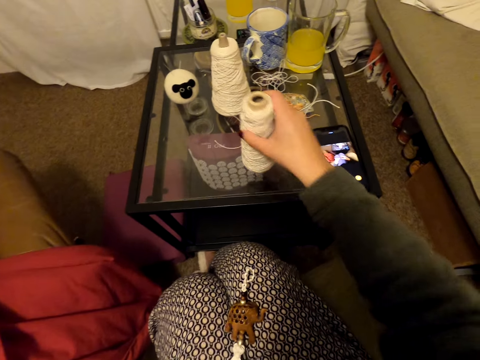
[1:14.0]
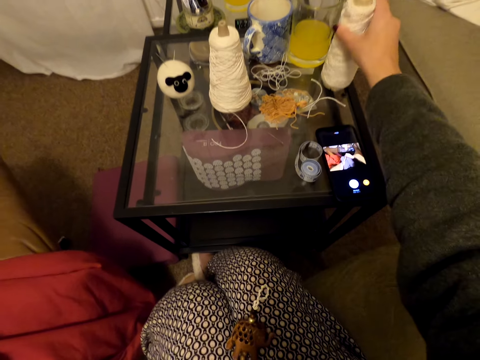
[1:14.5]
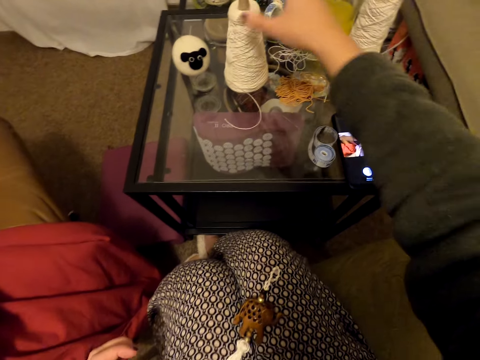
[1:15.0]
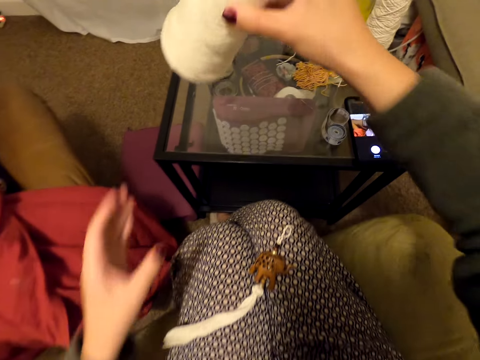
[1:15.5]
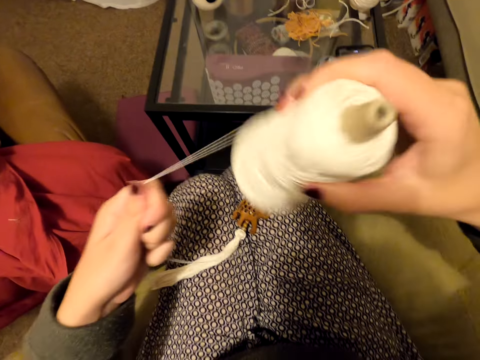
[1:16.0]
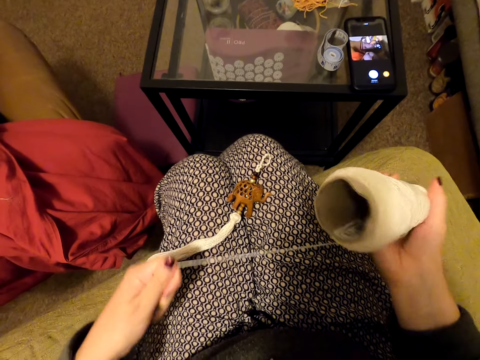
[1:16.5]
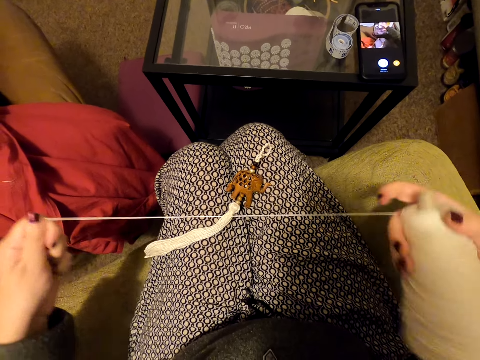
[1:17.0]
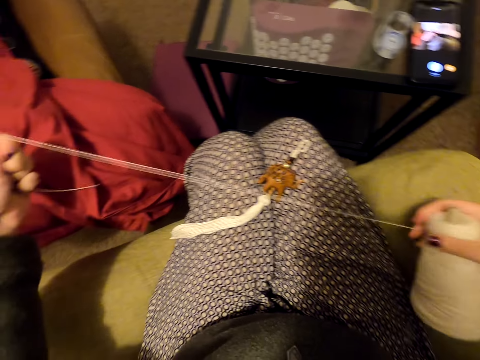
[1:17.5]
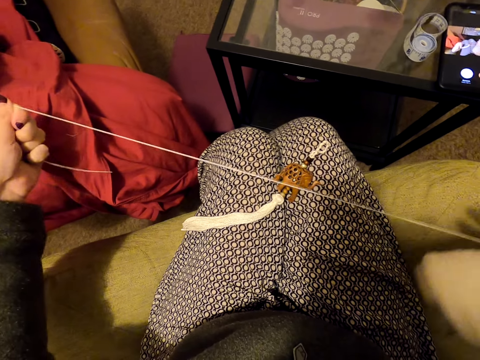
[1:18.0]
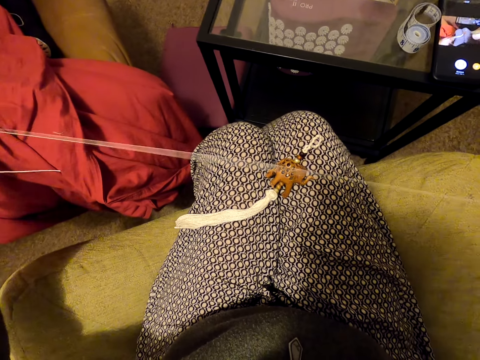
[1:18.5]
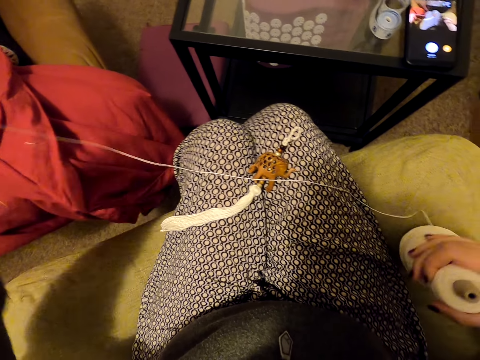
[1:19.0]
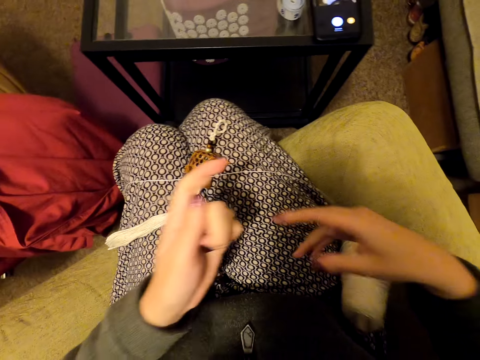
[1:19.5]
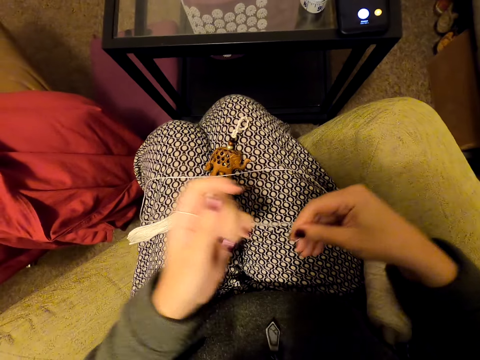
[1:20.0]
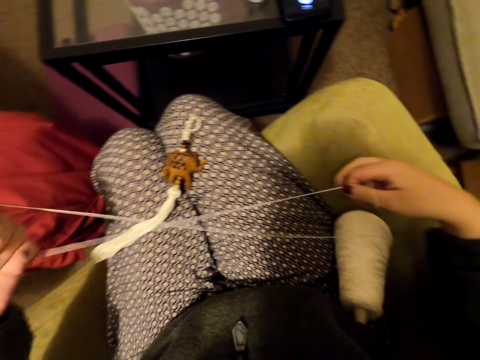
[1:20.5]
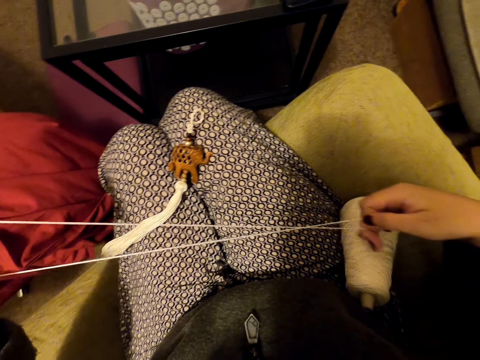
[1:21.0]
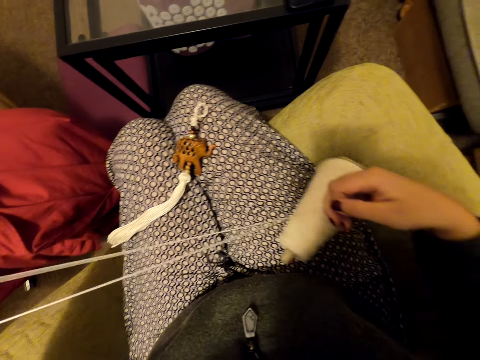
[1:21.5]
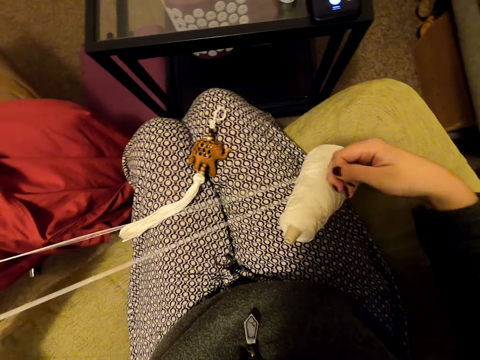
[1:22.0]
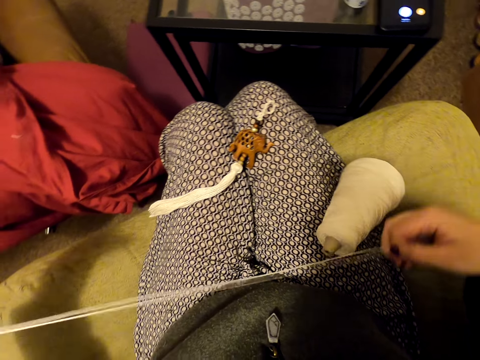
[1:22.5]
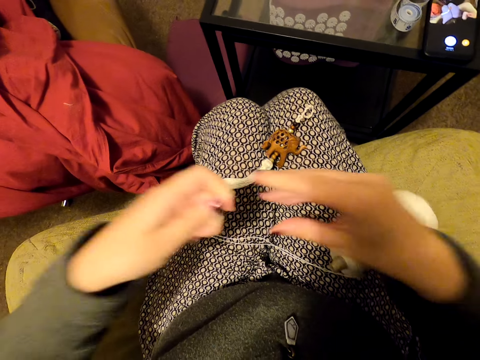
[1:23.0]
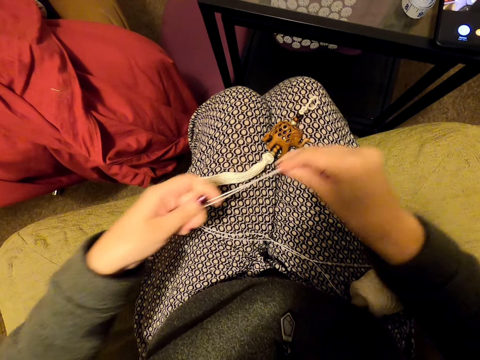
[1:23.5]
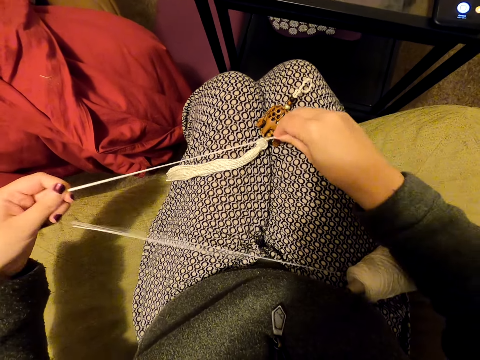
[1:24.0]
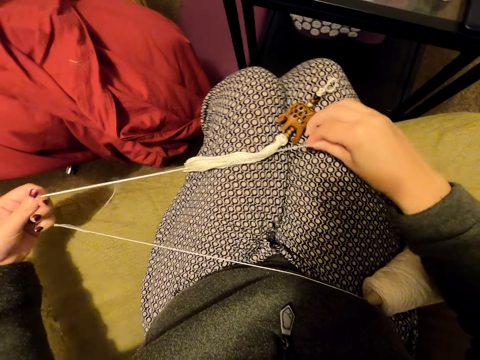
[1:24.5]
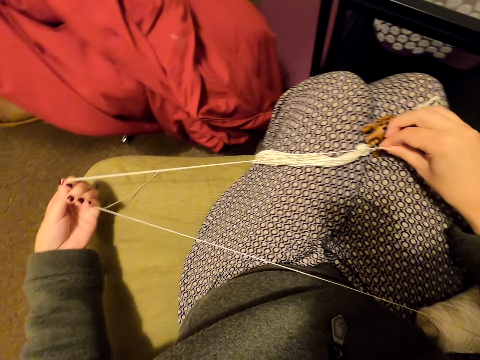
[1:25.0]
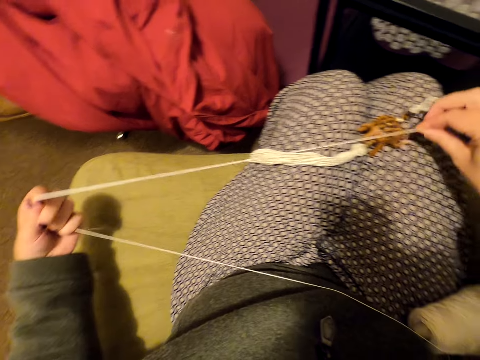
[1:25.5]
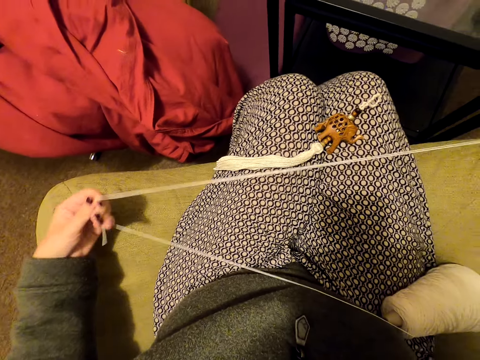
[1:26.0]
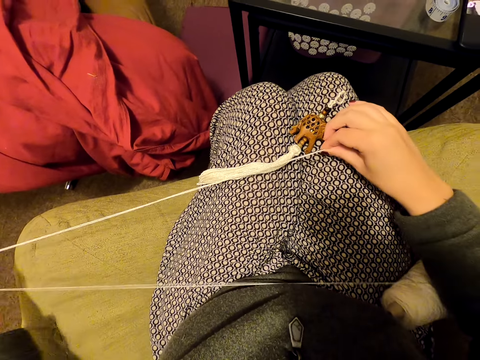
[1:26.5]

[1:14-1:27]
The camera wearer puts something on the lap. They move a roll of thread on a table. They pick the roll of thread on the table. They hold the thread. They unfold the thread. They put the thread down. They hold the thread. They align the thread. They hold the thread again. They pull the thread. They drop part of the thread. They hold the thread. They pull the thread.

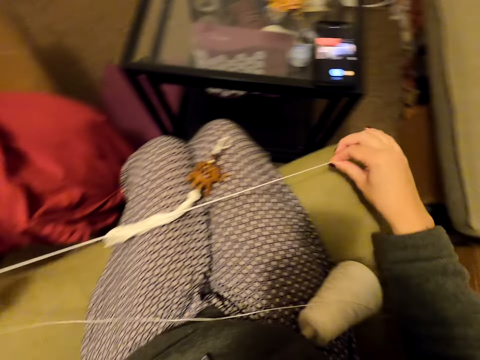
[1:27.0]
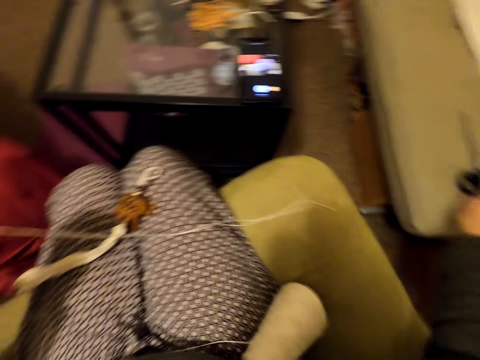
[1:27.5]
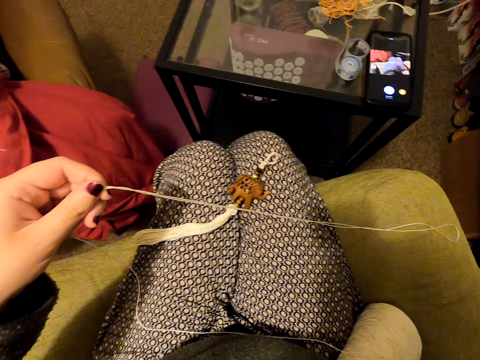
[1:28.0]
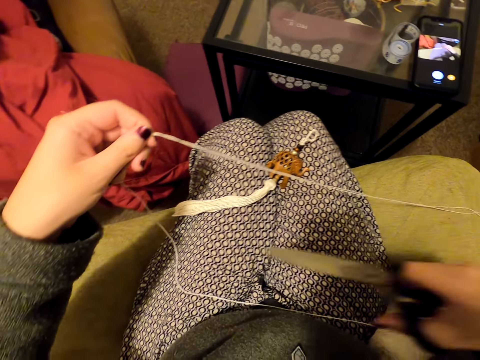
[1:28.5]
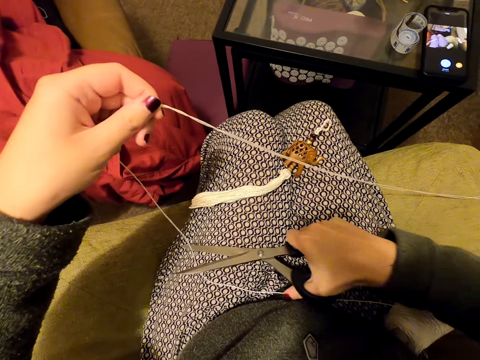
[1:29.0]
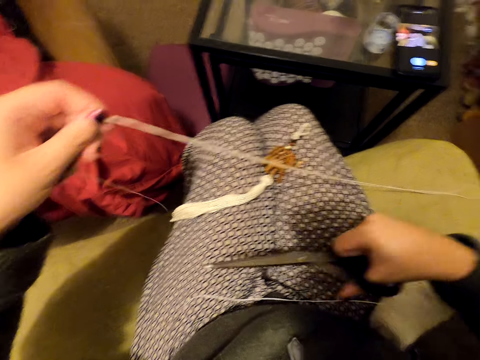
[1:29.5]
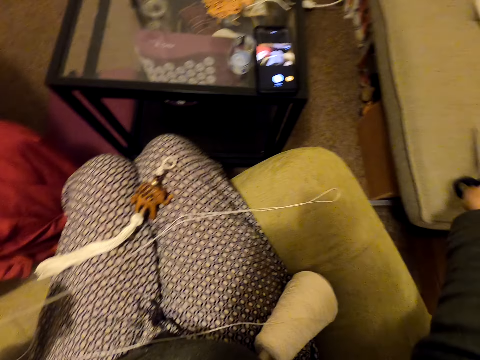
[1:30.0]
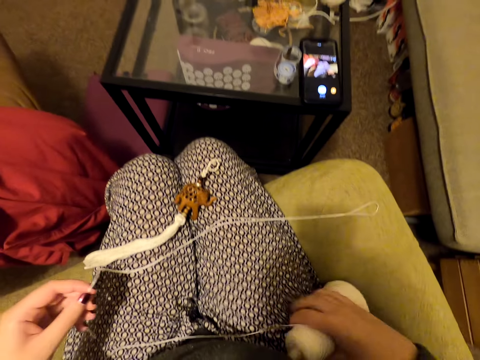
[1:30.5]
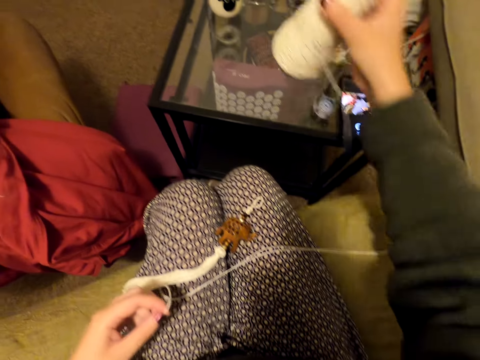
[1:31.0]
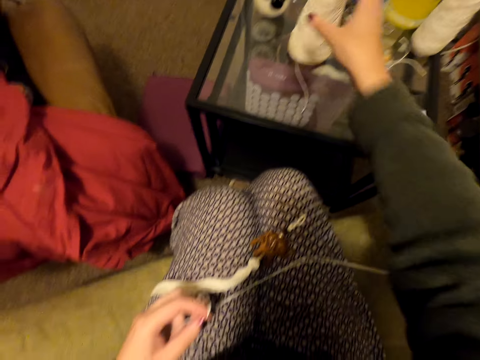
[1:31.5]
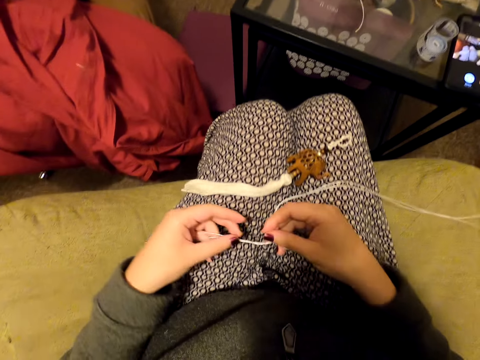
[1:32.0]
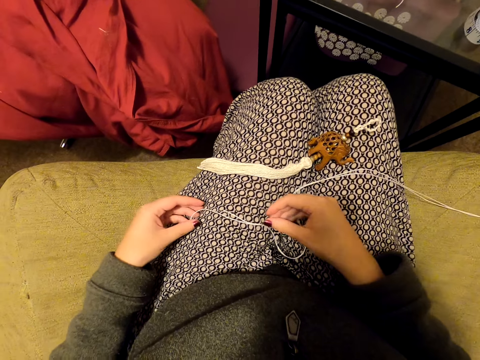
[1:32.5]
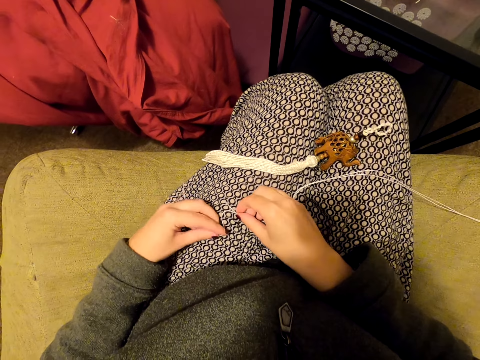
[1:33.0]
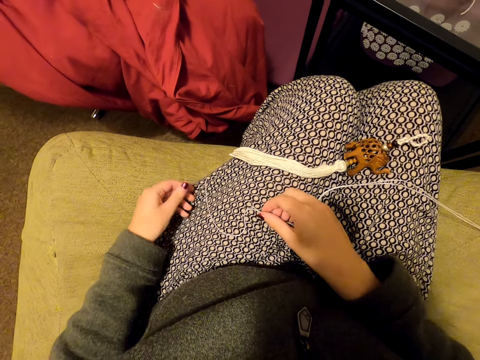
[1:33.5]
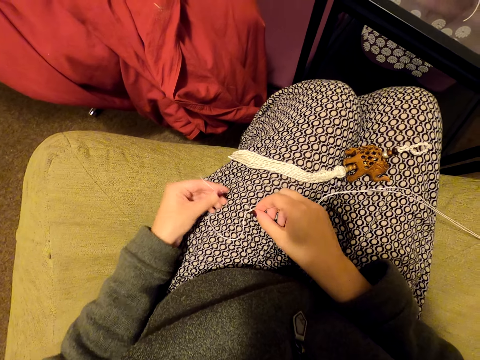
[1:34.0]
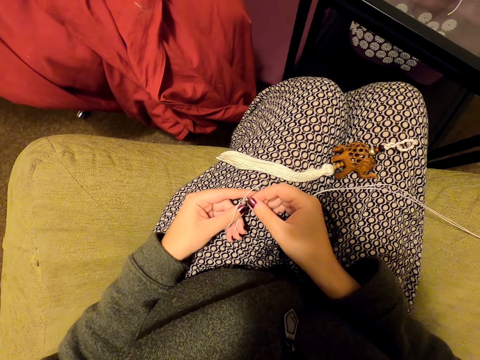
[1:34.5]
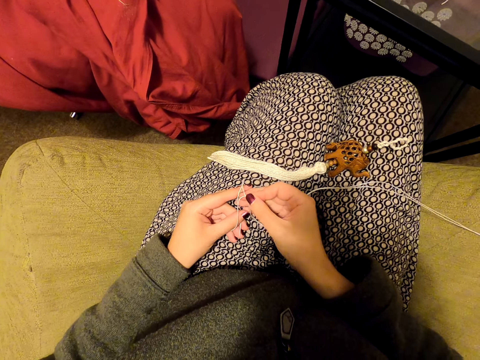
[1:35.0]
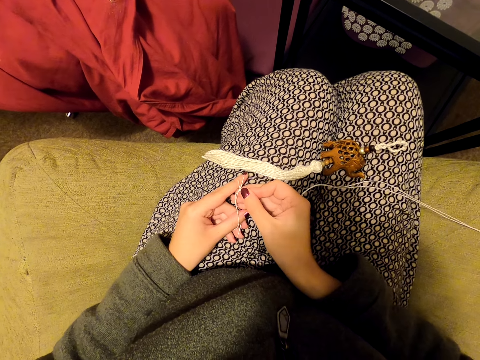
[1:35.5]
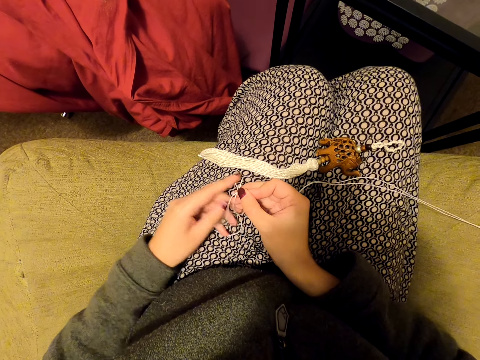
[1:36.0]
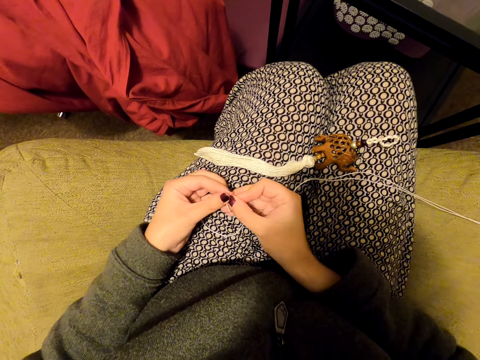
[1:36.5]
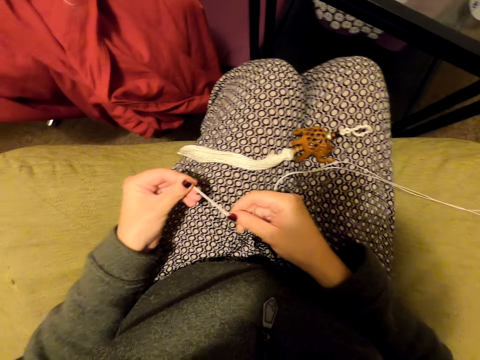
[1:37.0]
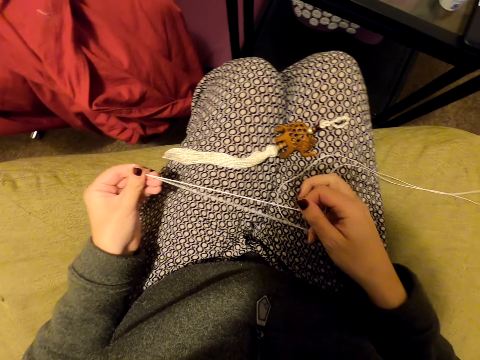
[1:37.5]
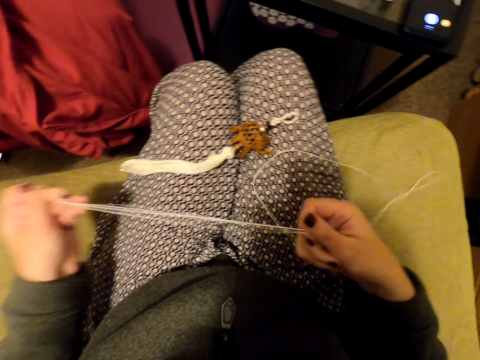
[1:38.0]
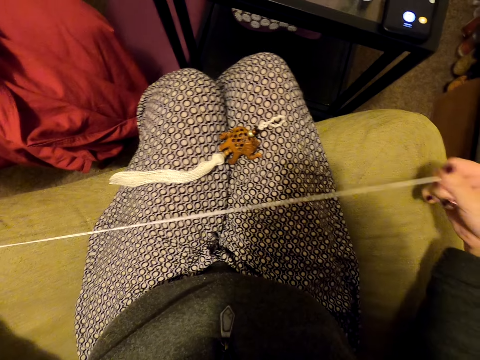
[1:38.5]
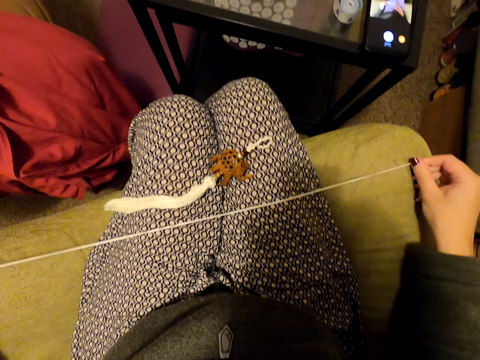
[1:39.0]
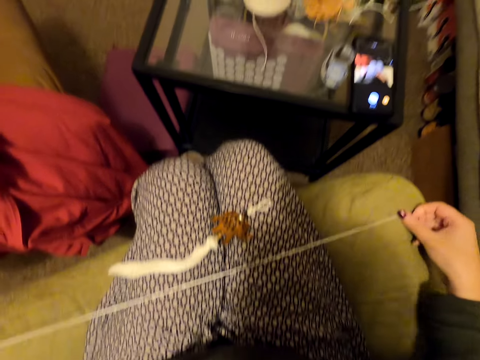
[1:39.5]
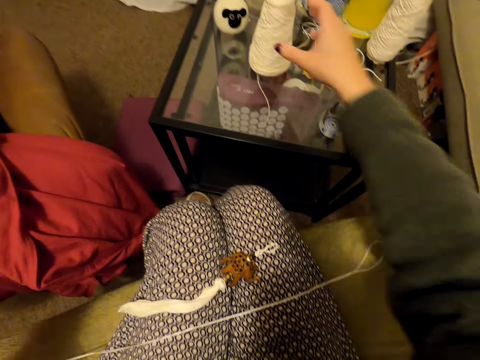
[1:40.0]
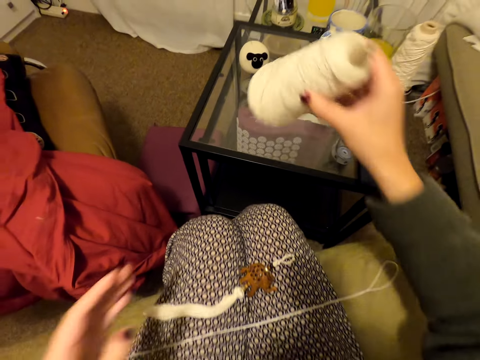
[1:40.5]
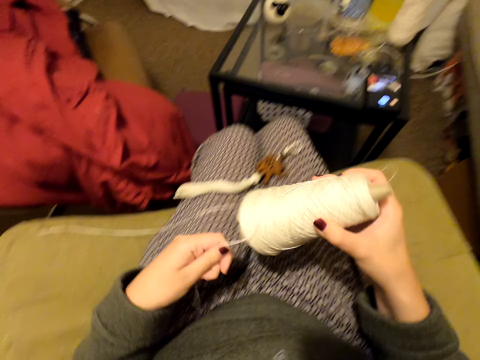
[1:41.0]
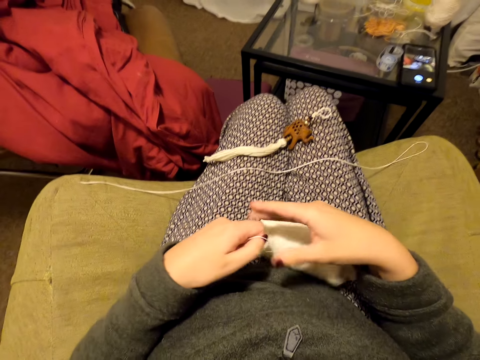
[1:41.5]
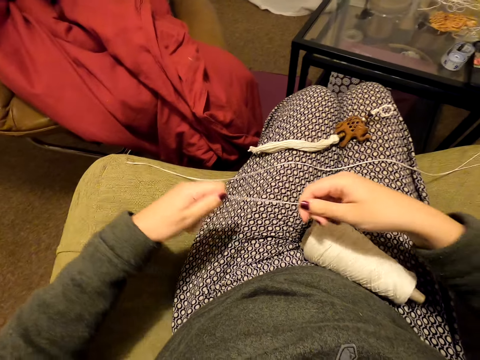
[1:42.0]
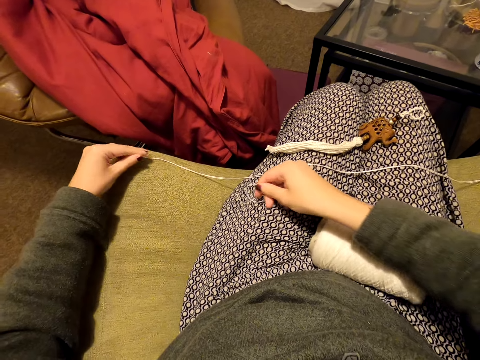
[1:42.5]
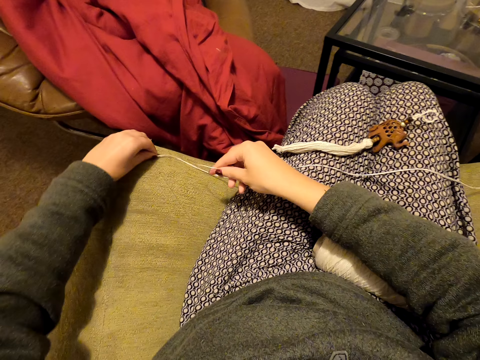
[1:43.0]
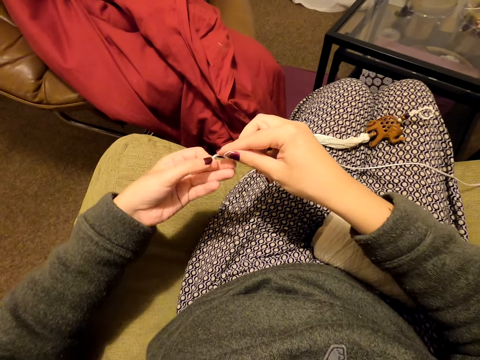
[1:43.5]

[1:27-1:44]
The camera wearer drops the thread. They move their hand to the scissors. They pick the scissors on a couch. They cut the thread. They put the scissors on the couch. They pick the thread. They put a roll of thread on a table. They hold the thread. They drop the thread on the lap. They align the thread. They tie the thread. They pull the thread. They straighten the thread. They drop the thread. They pick the roll of thread on the table. They hold the thread. They drop the thread. They hold the thread. They unfold the thread. They pull the thread. They pick the thread.
